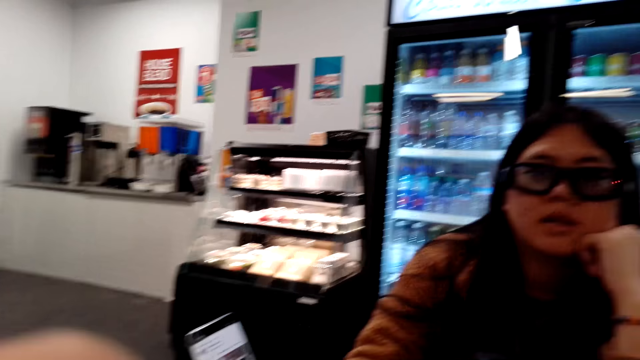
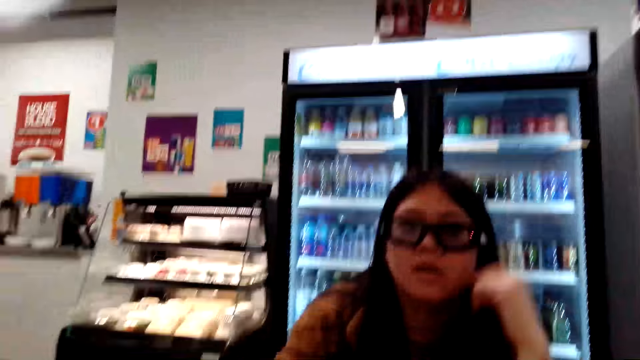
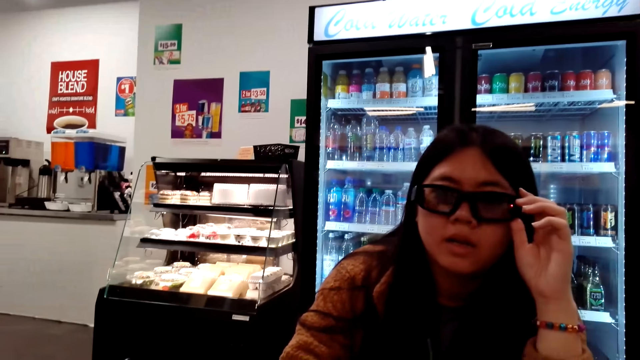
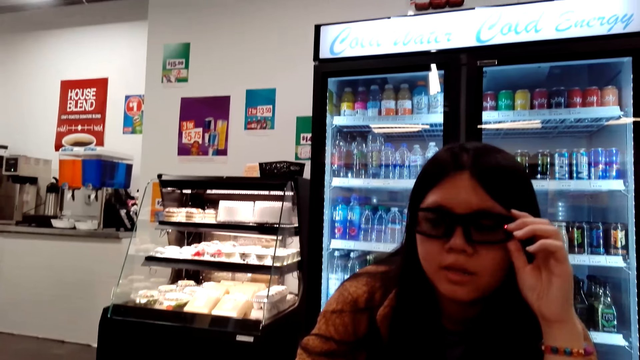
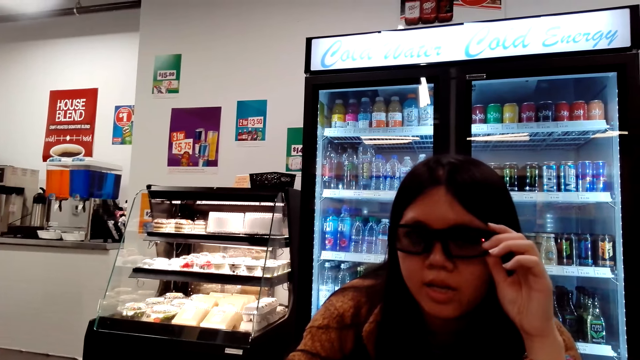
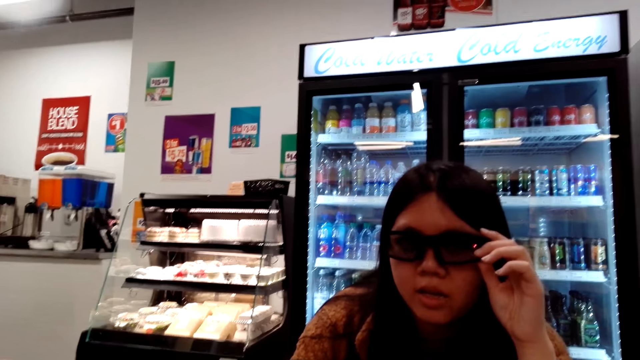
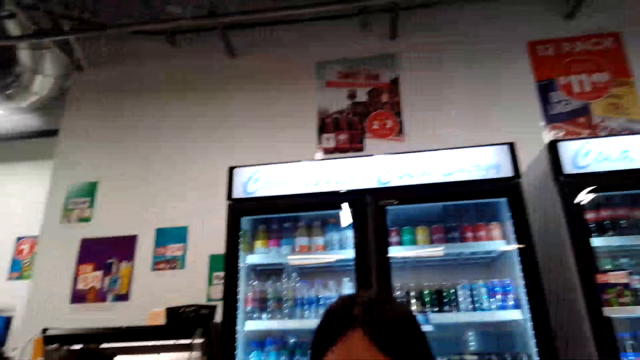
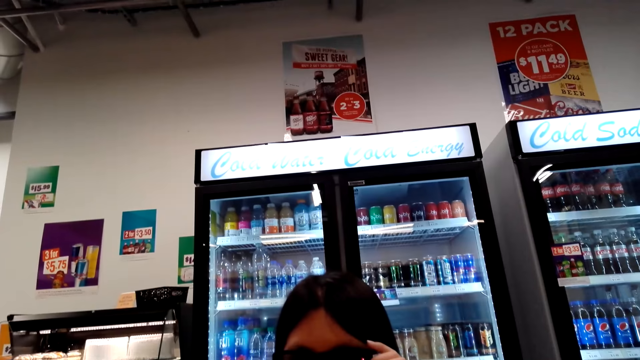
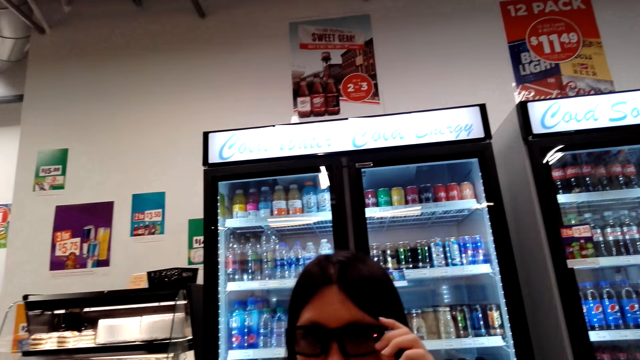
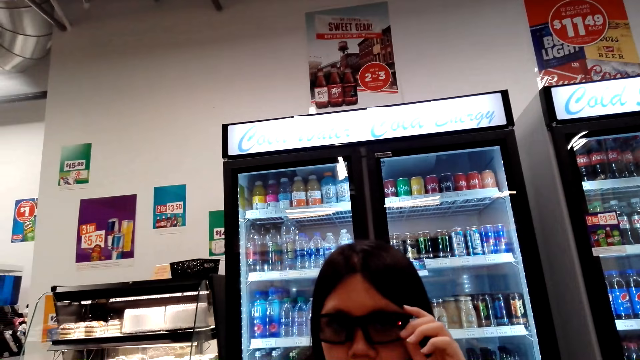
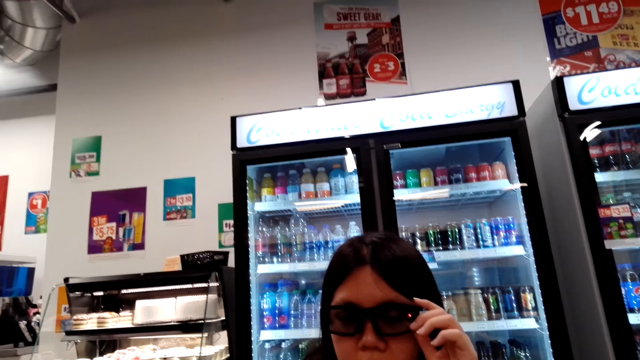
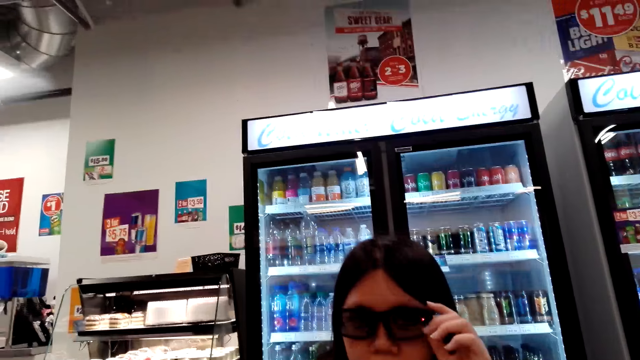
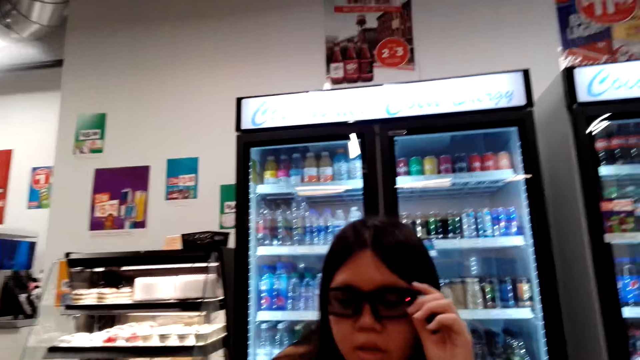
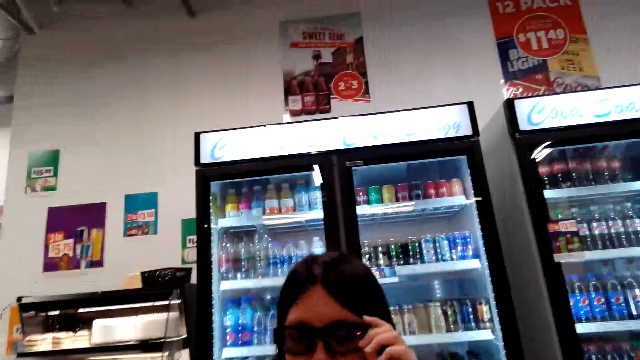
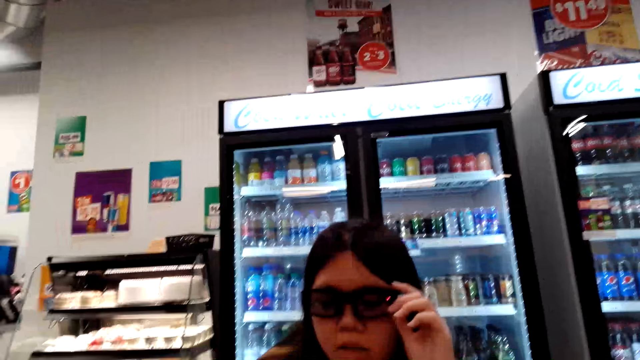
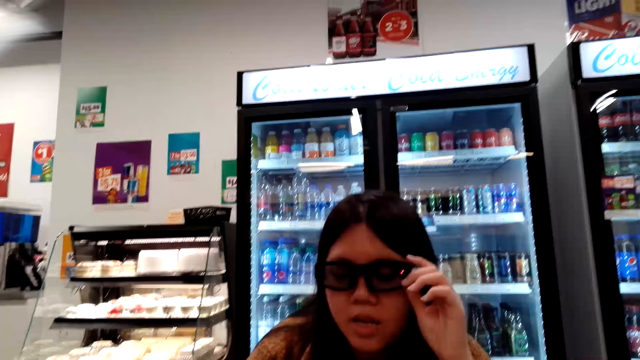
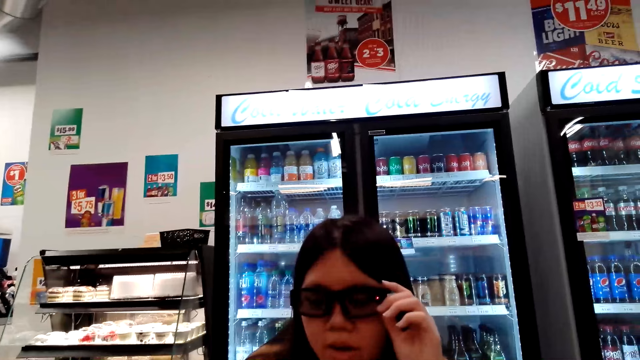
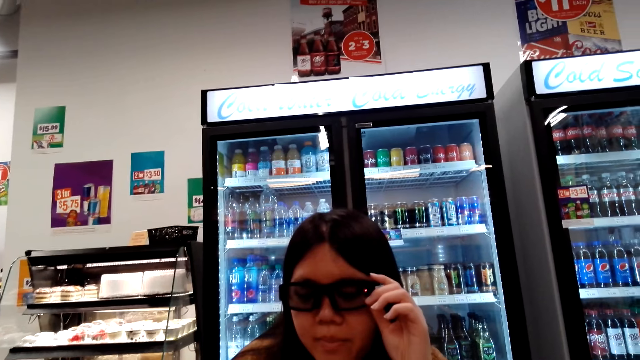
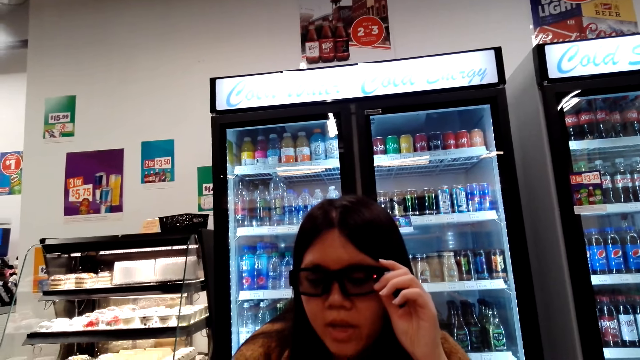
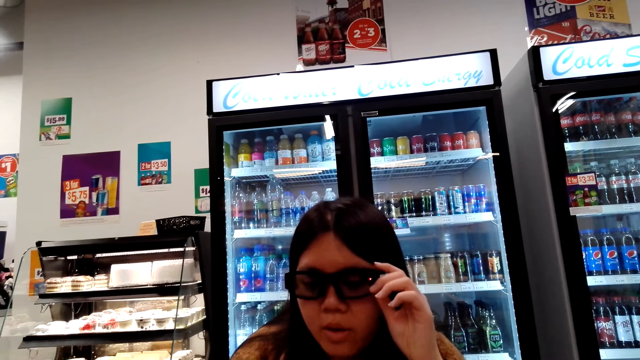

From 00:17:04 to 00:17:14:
The camera wearer looks at a woman's phone. The woman touches his sunglasses. The camera wearer talks to the woman.

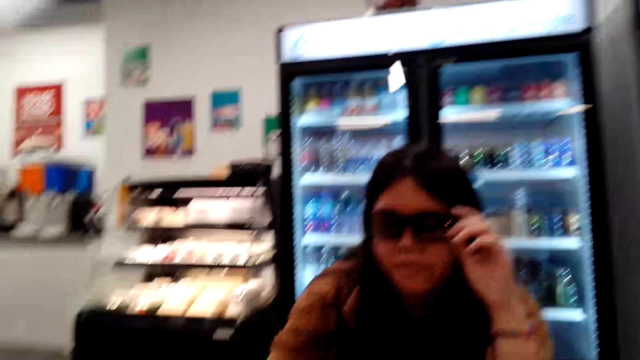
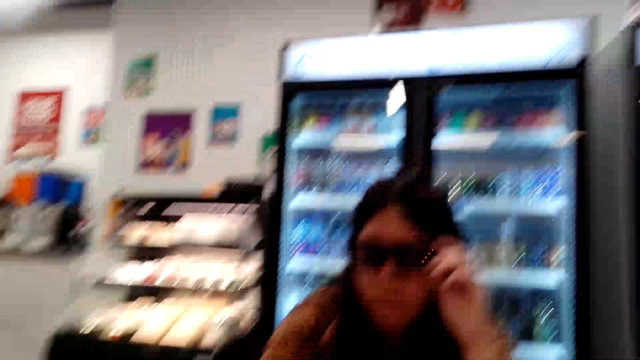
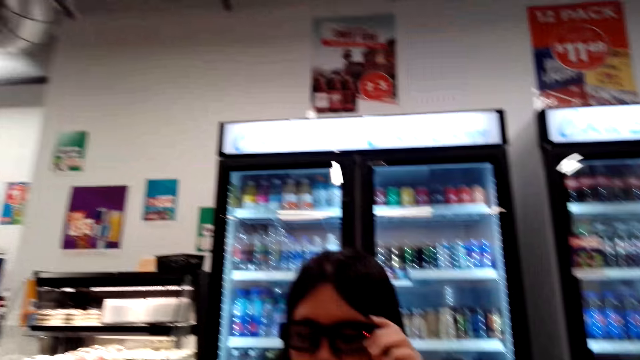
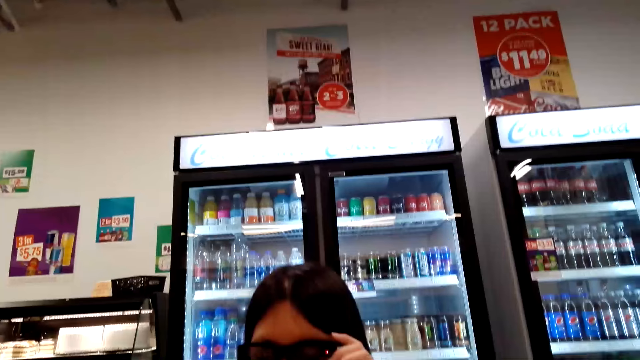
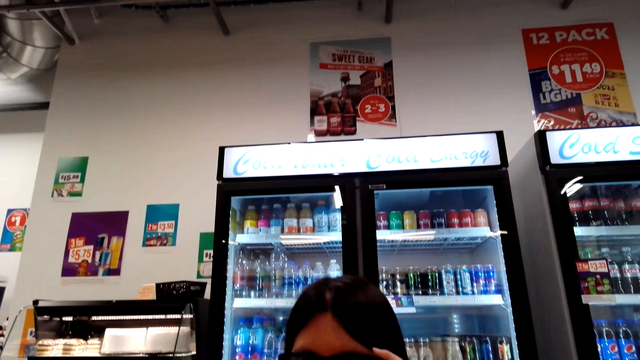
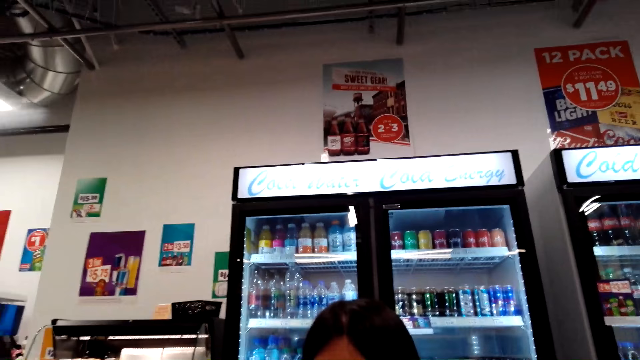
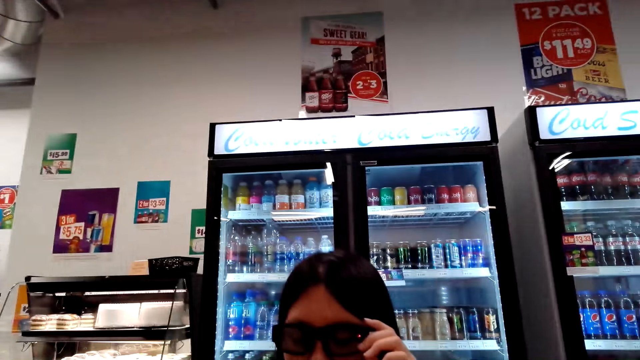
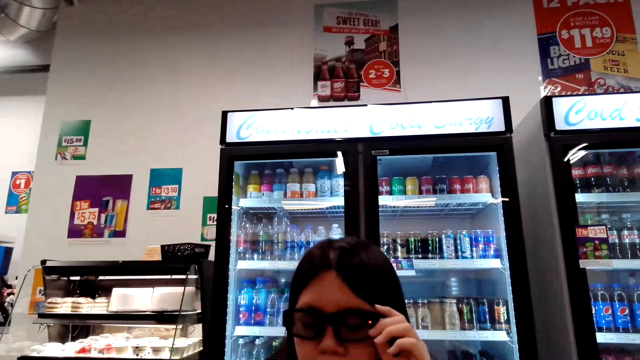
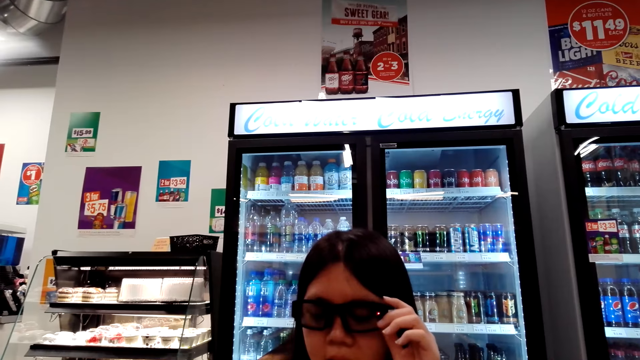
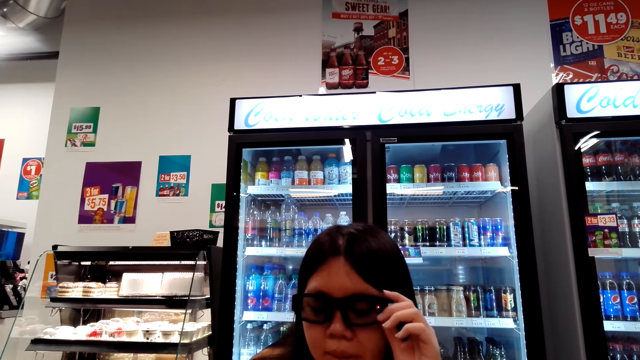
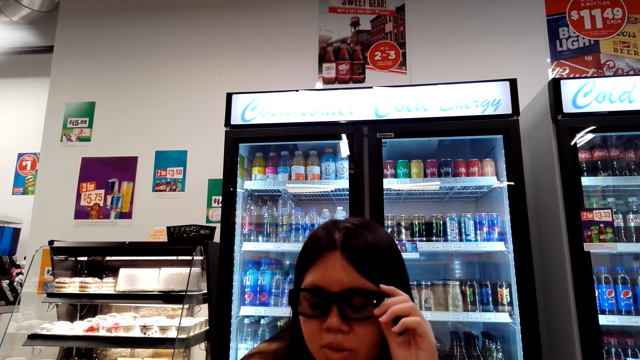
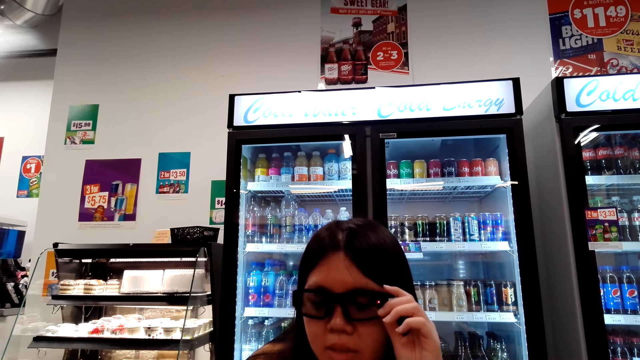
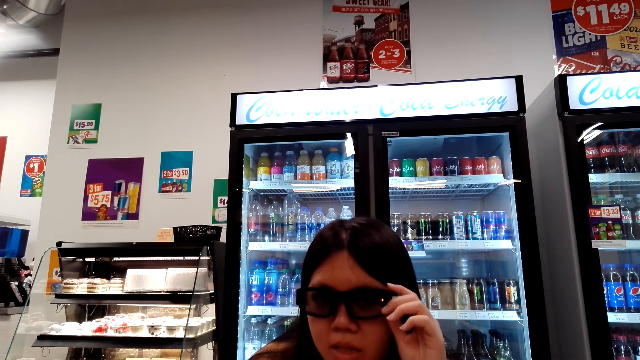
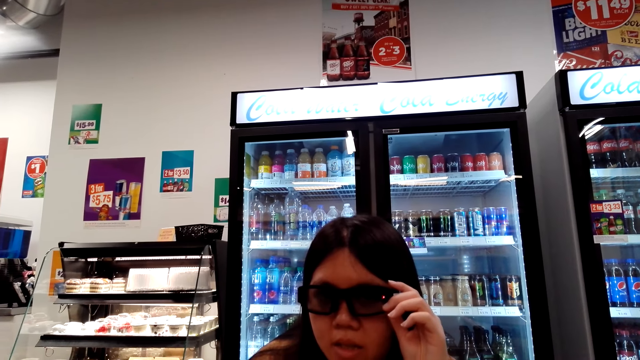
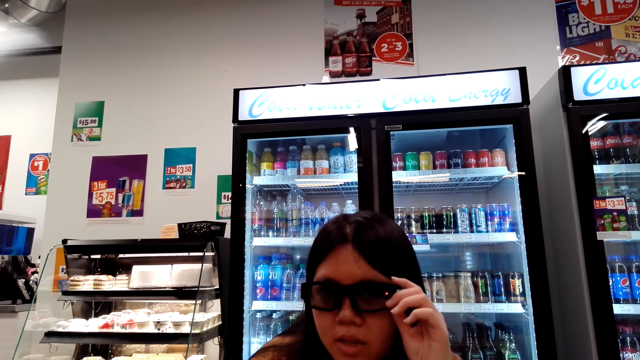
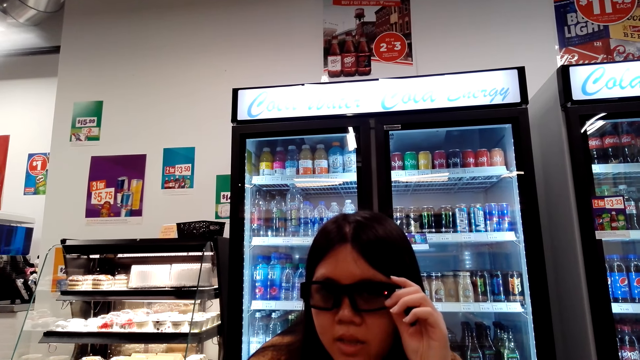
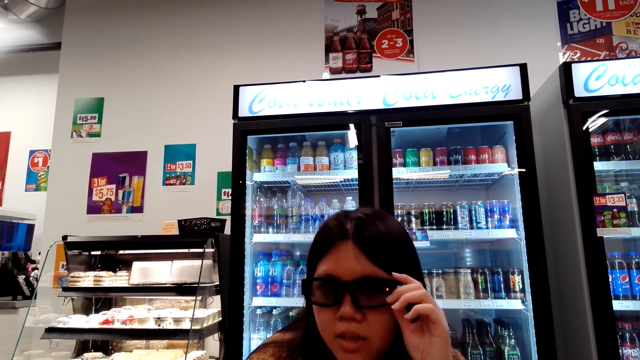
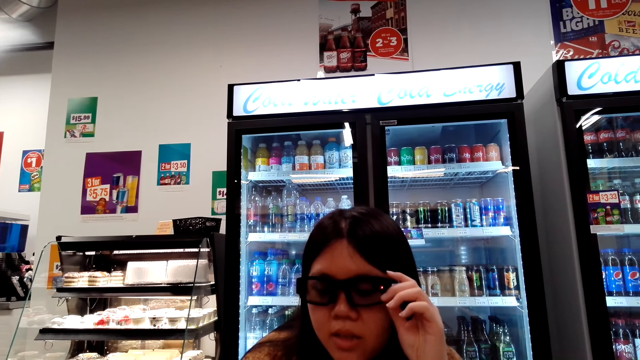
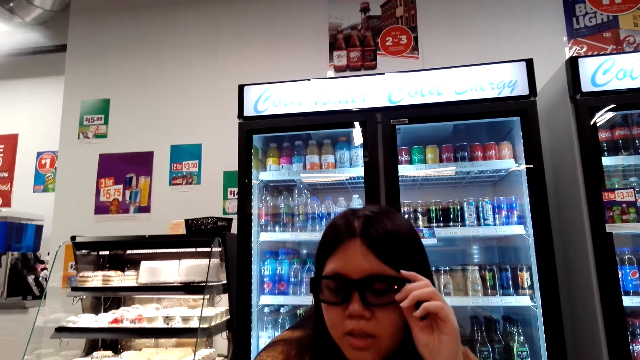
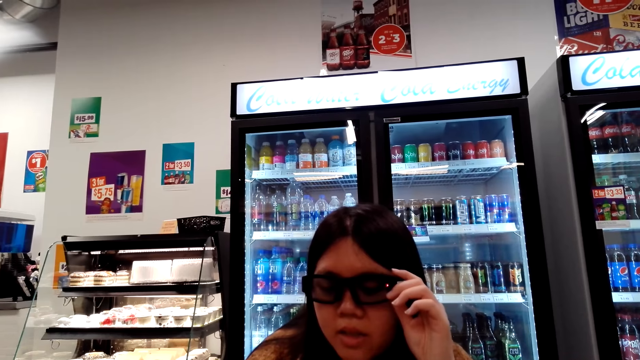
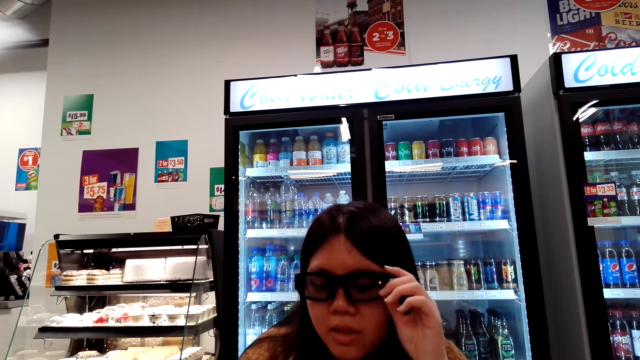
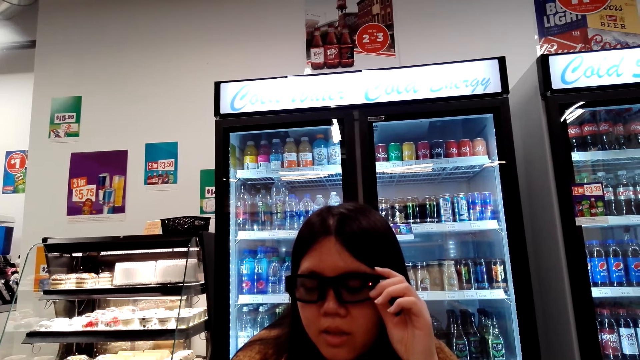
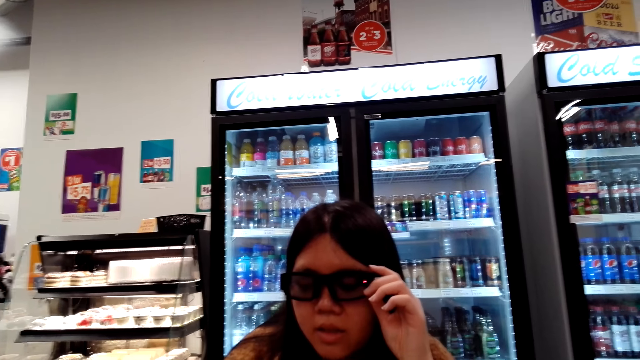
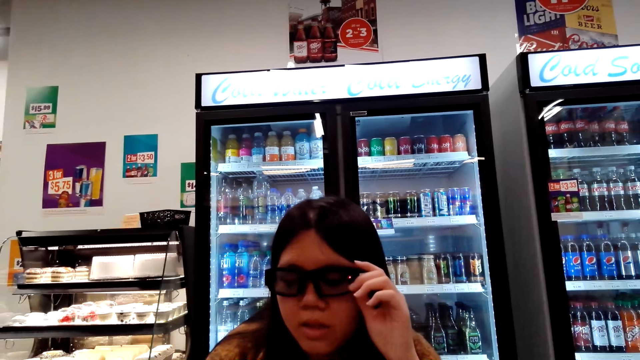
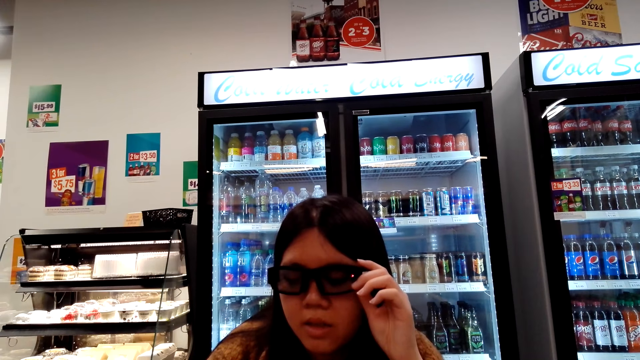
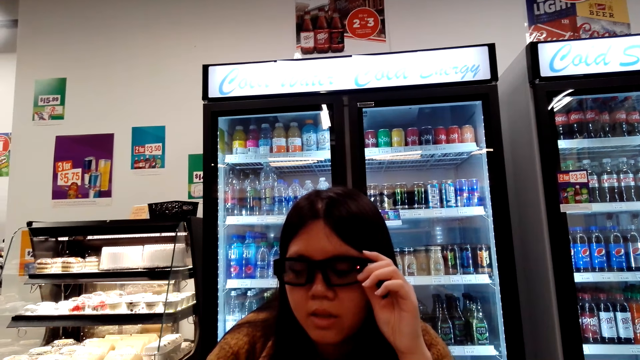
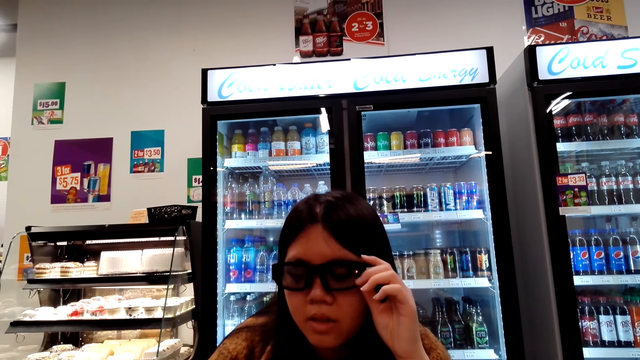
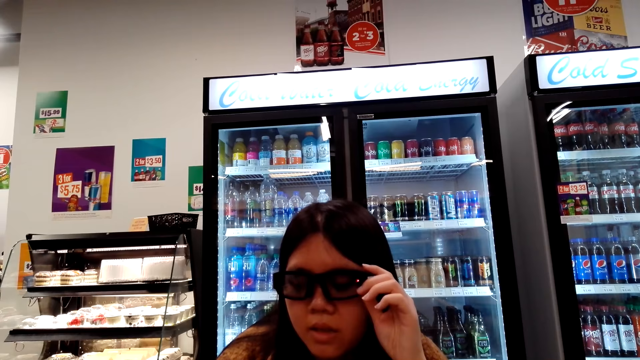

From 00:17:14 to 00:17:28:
The camera wearer looks around. They talk to a woman.
